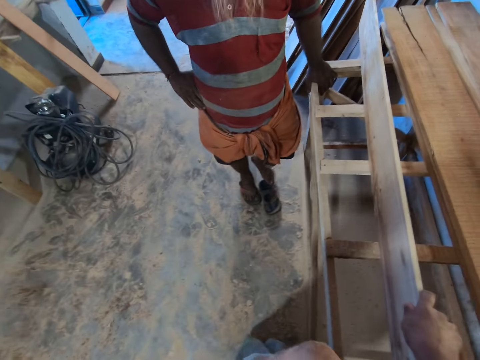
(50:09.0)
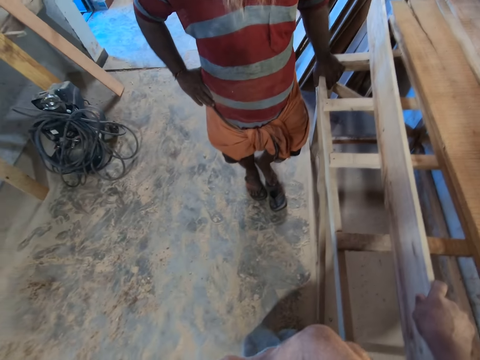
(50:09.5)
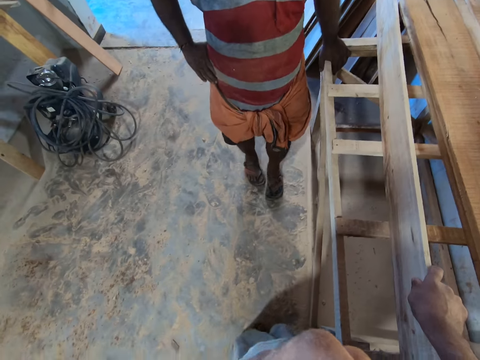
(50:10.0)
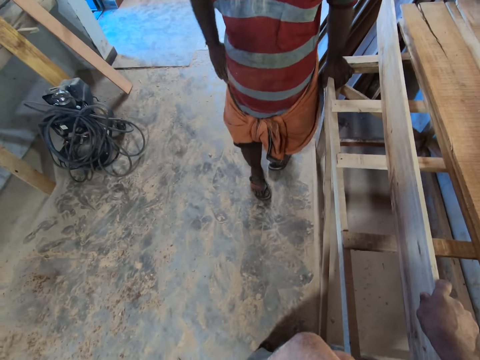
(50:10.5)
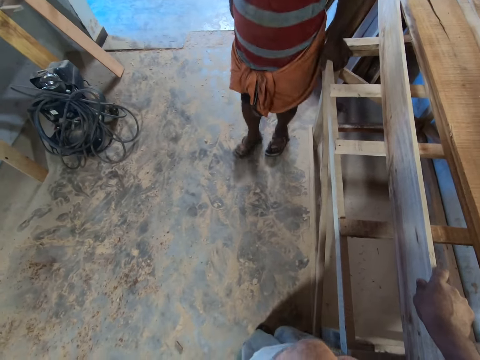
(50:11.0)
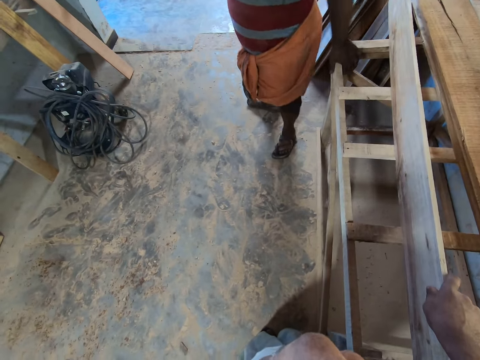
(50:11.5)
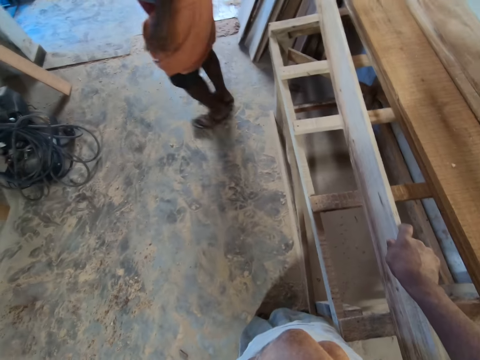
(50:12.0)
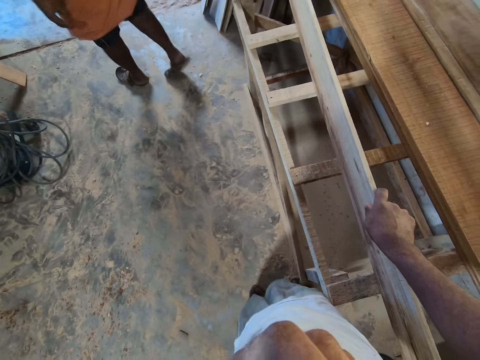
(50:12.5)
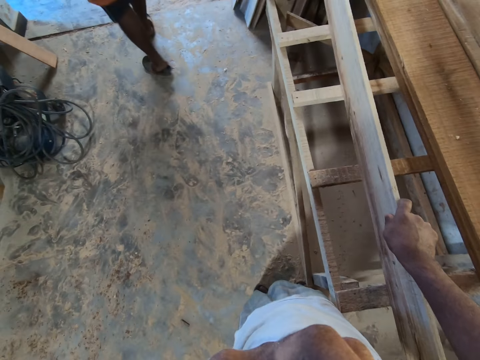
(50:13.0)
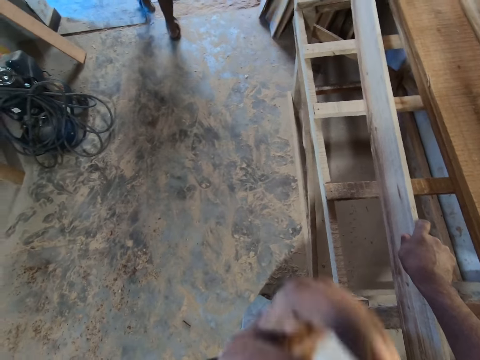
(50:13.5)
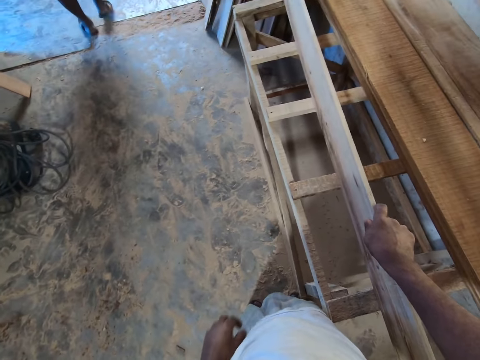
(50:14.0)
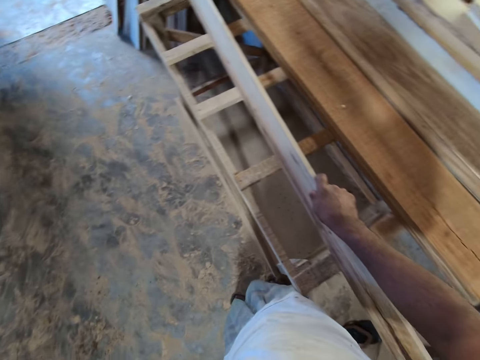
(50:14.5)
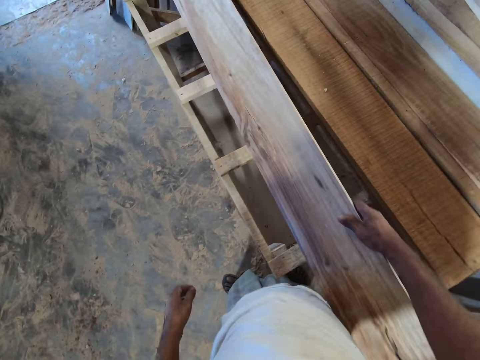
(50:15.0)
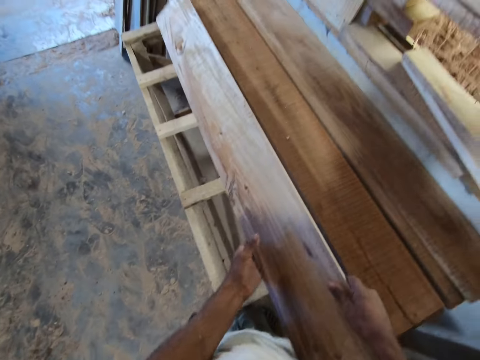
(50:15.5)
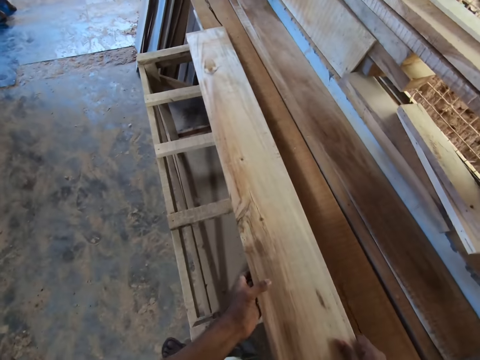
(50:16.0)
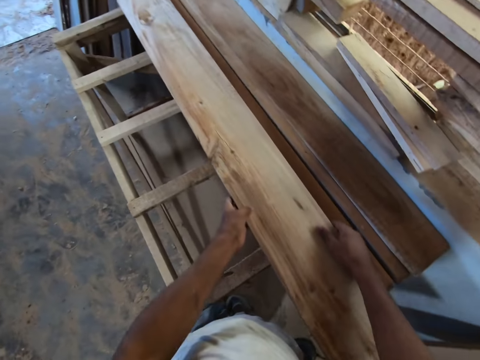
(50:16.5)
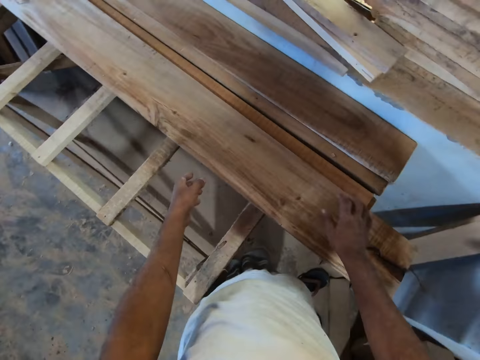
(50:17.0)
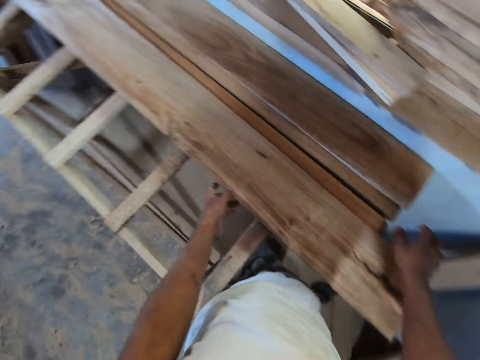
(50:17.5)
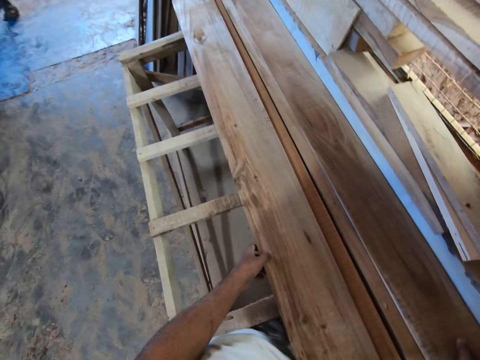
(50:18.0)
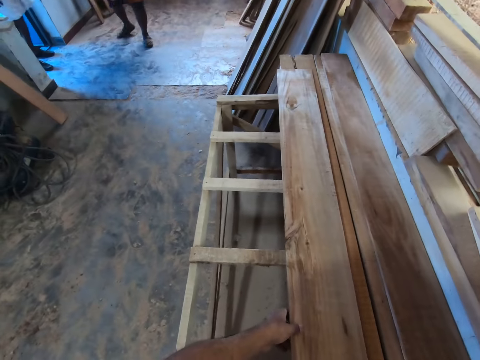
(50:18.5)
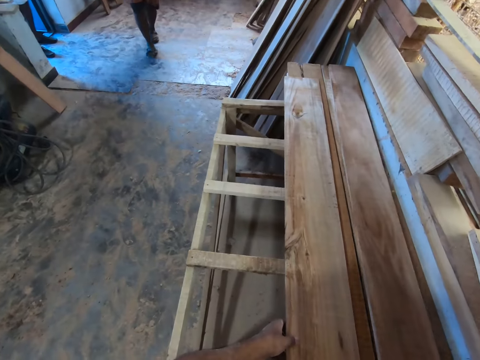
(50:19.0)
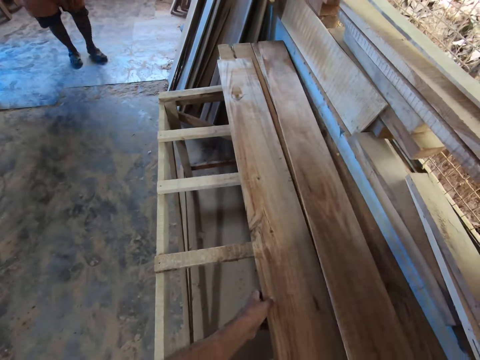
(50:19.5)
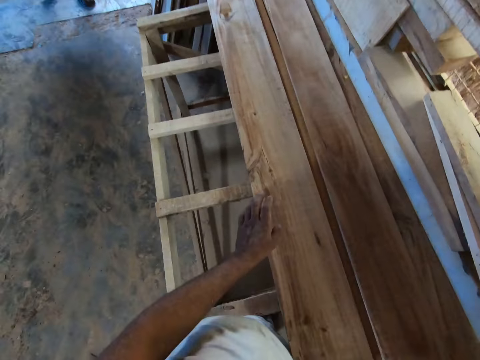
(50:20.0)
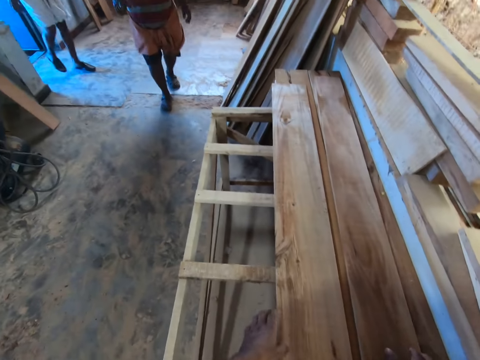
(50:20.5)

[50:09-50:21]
A man walks away from the stand in the workshop. The camera wearer holds the wood frame with the right hand. They drop the wood on the stand with both hands. They adjust the woods on the stand with both hands. The man and another man walk towards the stand in the workshop.

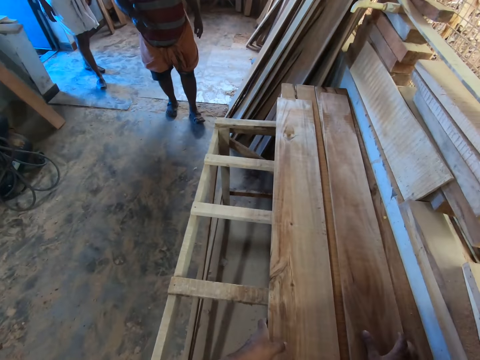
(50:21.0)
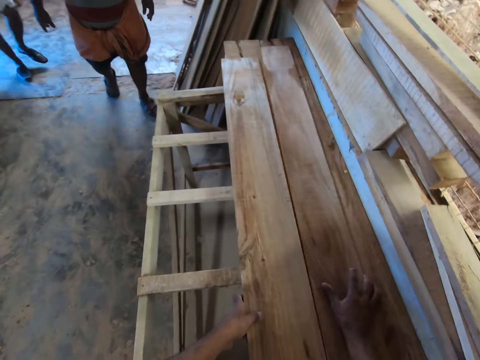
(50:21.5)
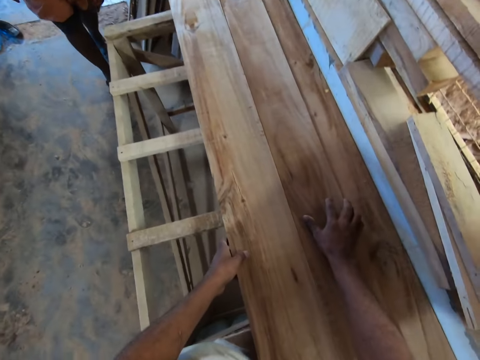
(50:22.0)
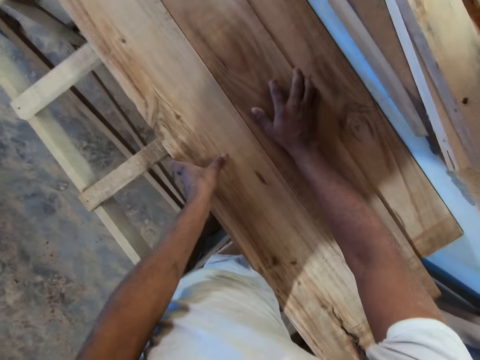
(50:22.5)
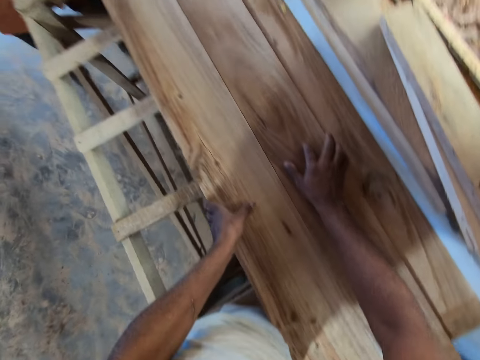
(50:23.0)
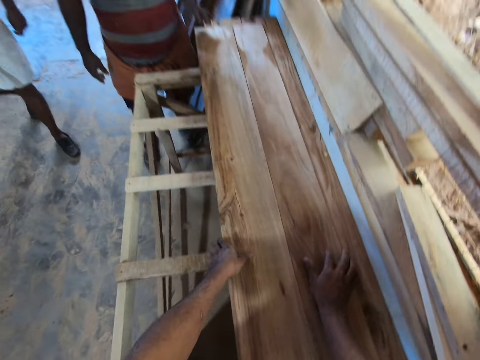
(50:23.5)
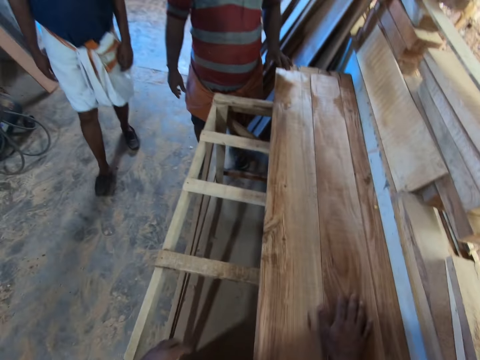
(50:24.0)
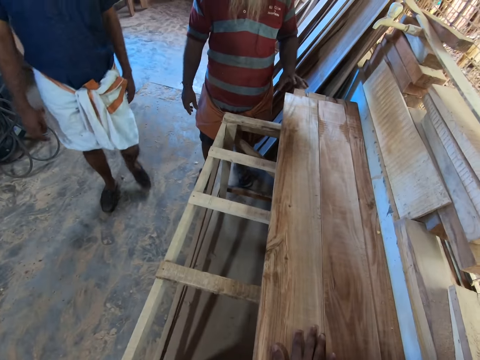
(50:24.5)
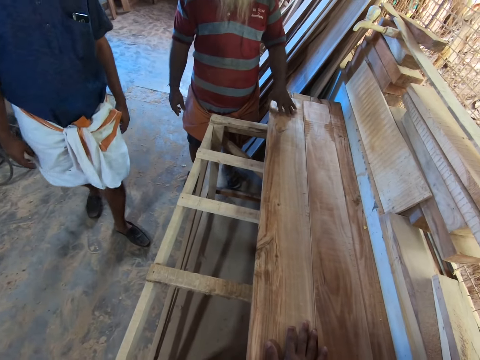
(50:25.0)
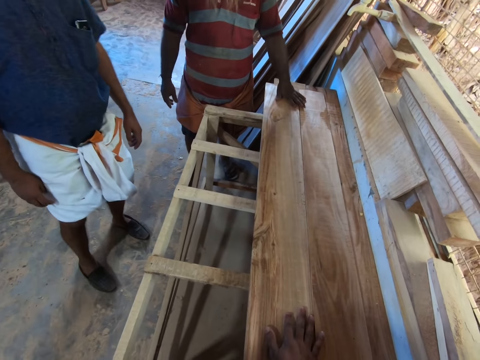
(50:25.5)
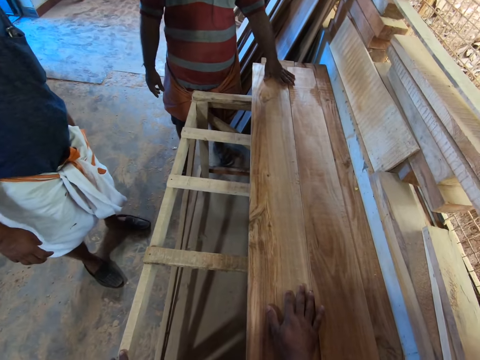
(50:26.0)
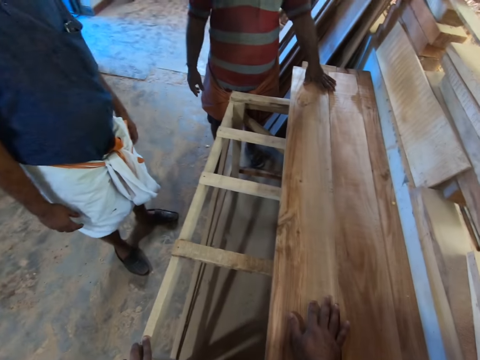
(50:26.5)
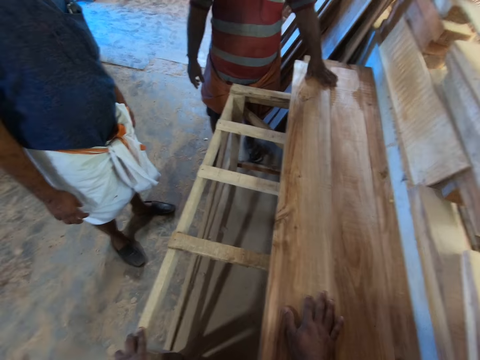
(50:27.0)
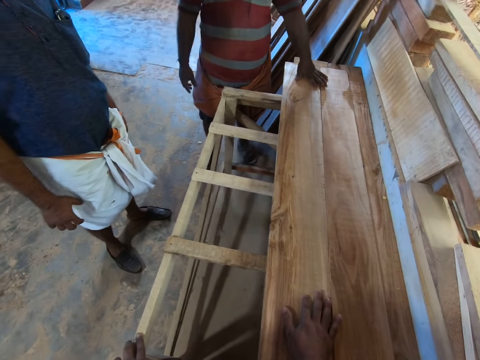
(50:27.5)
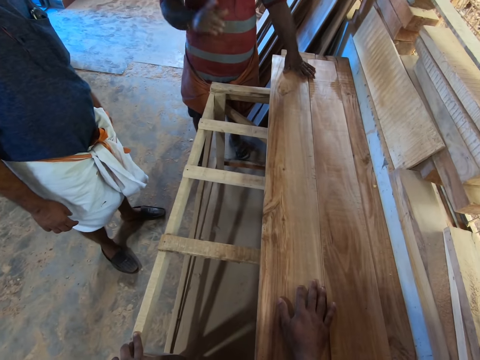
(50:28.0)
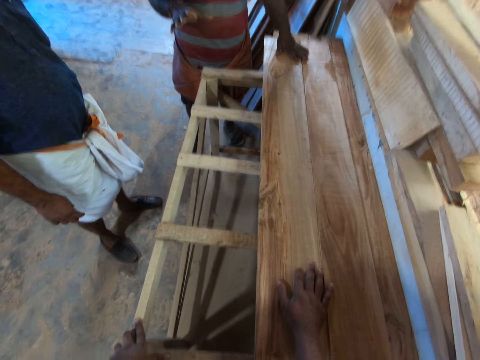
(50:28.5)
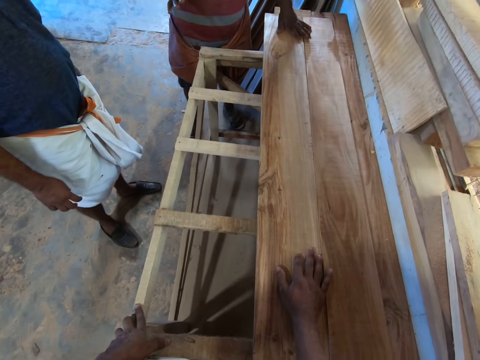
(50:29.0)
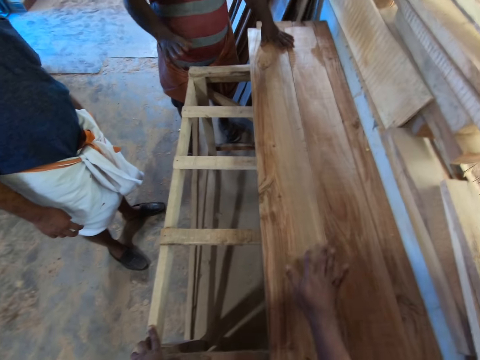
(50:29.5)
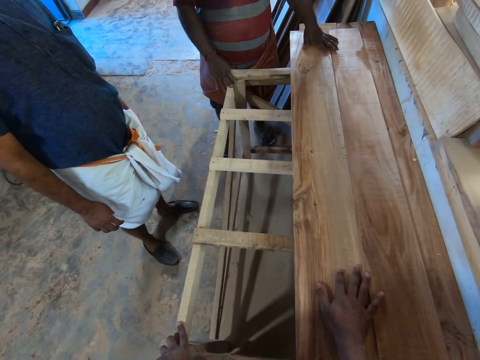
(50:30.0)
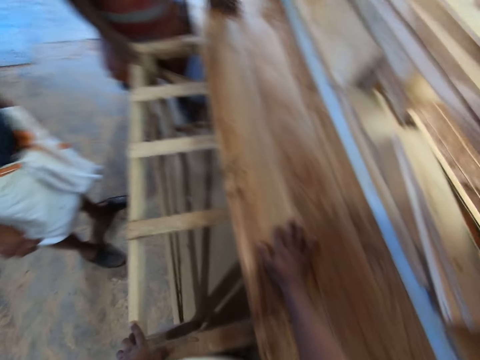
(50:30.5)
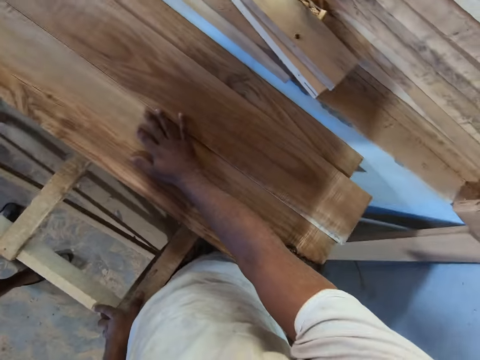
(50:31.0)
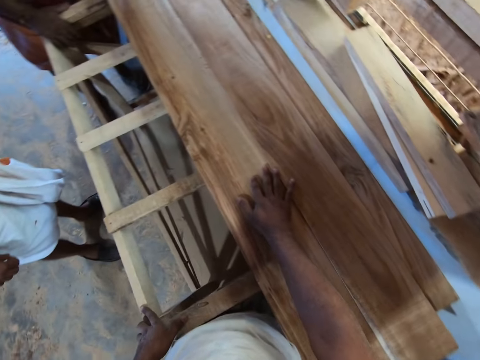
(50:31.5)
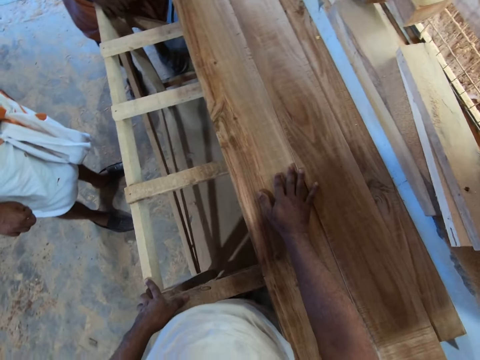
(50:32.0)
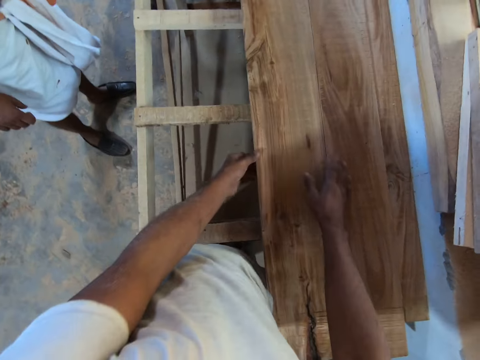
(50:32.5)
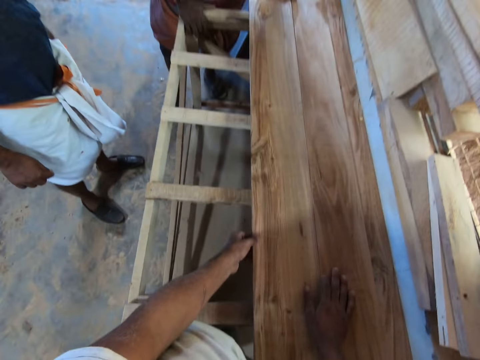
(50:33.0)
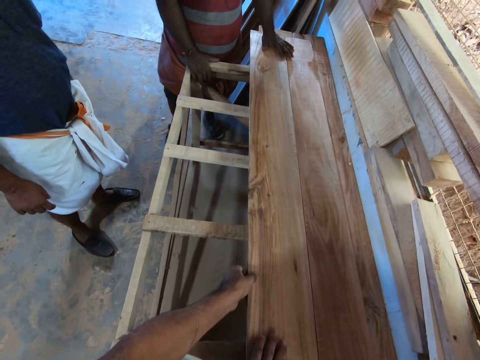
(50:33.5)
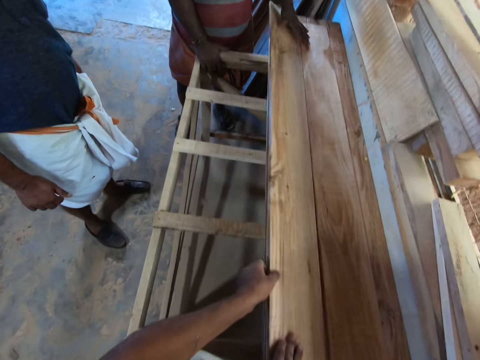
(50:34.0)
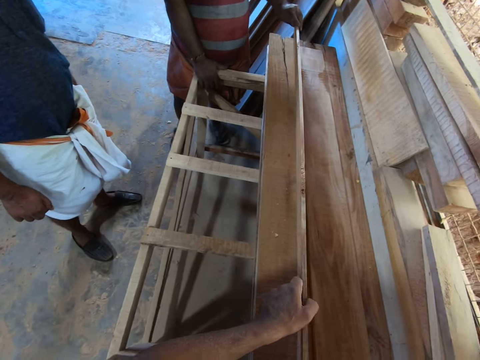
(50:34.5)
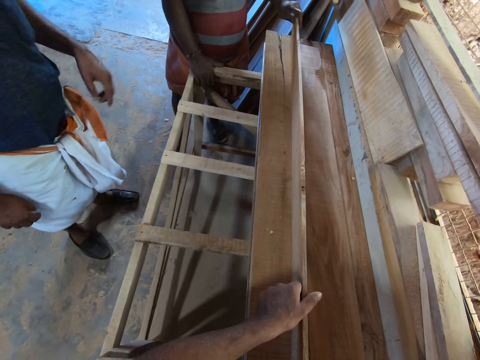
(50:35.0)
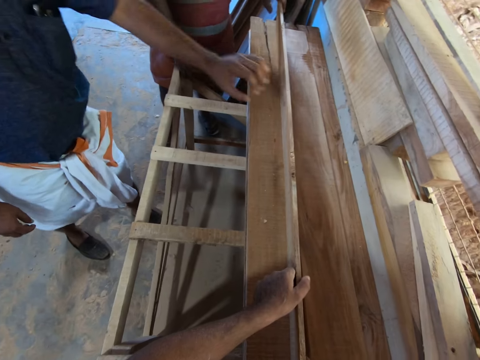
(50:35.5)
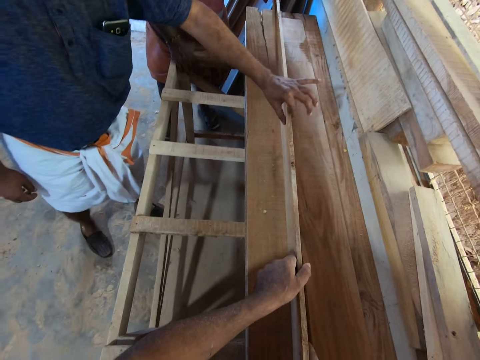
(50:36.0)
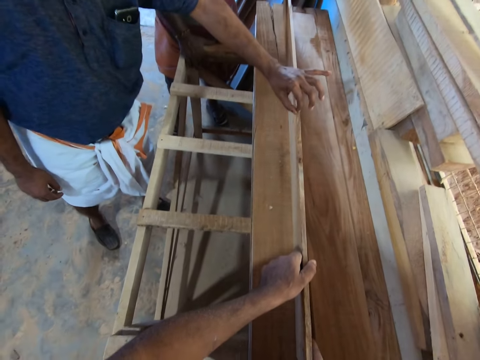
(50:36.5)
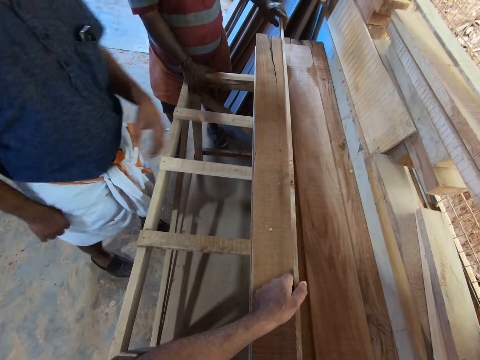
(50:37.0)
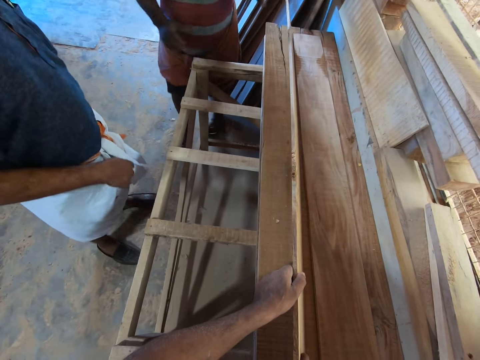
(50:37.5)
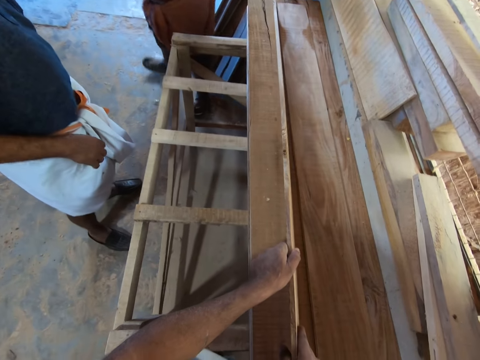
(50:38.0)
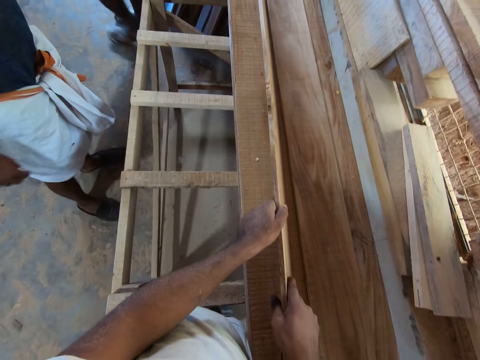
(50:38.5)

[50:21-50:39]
A man walks in the workshop. The camera wearer places his right hand on the wood on the stand. Another man touches the woods on the stand with his left hand. The camera wearer interacts with the other man and a third man. The other man dialogues with the first man. The camera wearer taps the wood on the stand with his right hand. He holds the wood frame with the right hand. He moves the wood on the stand with both hands. The other man touches the wood on the stand with his left hand. The third man touches the wood on the stand with his left hand. The camera wearer adjusts the wood on the stand with both hands.
